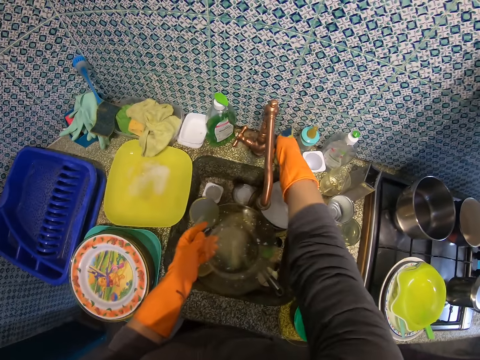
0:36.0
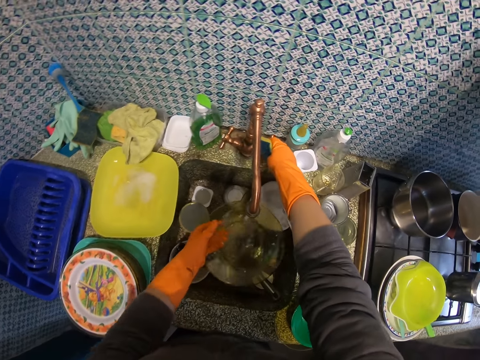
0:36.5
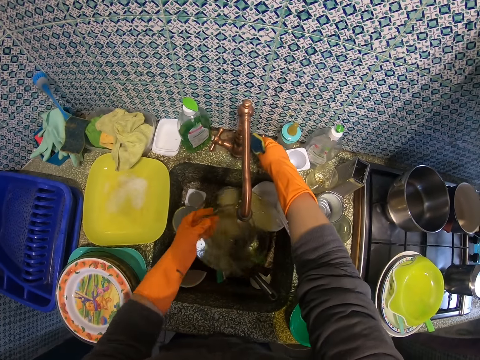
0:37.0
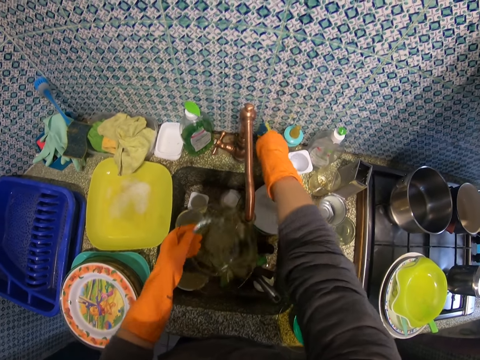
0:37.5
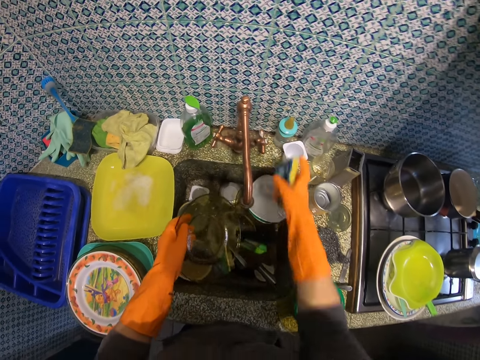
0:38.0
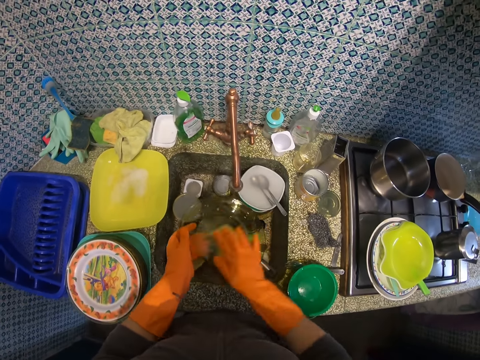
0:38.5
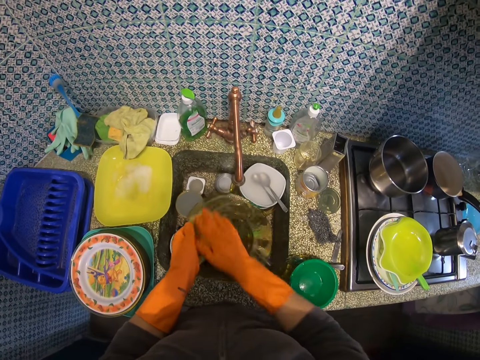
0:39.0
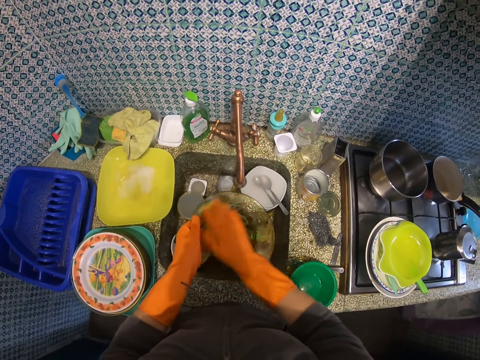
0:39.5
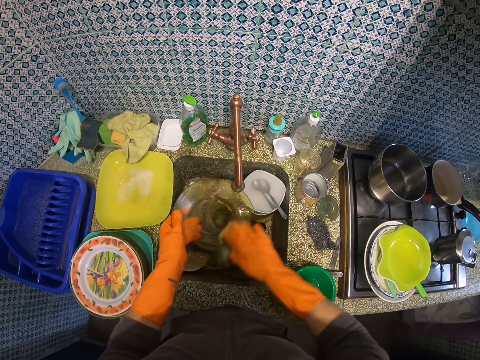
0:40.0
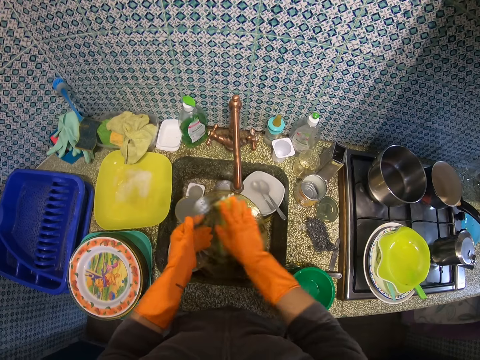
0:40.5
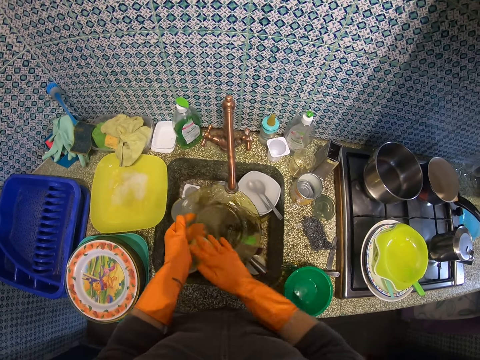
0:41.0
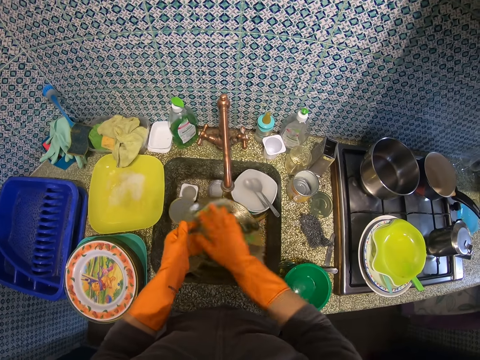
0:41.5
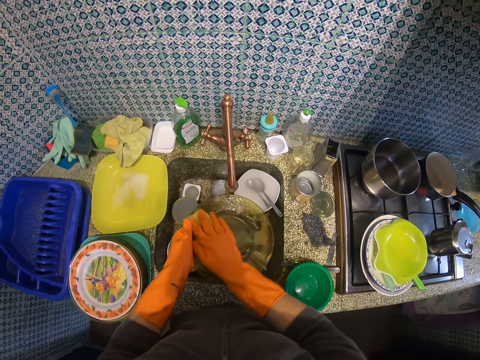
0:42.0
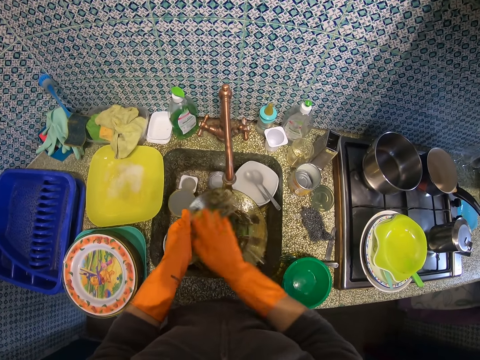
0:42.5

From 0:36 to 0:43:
The camera wearer opens the tap water. They pass the plate across the running water. They close the tap water. They wash the inside of the plate.

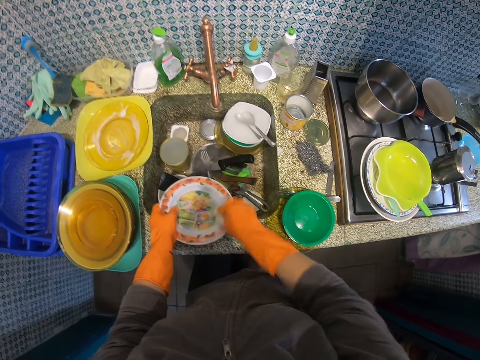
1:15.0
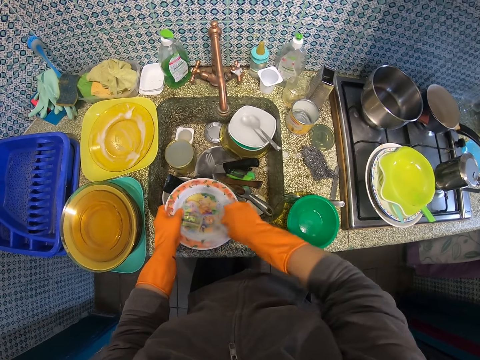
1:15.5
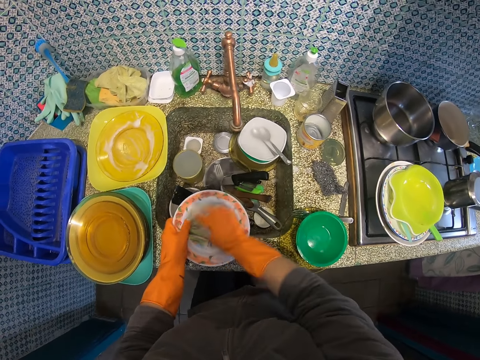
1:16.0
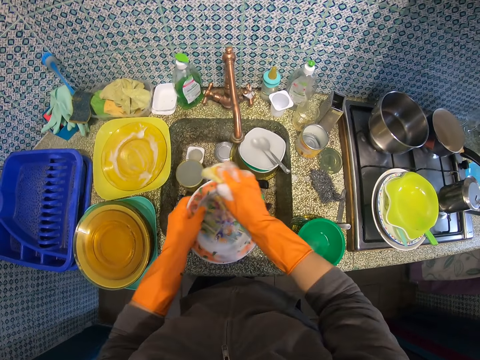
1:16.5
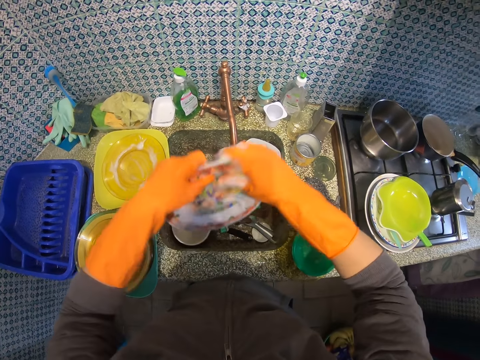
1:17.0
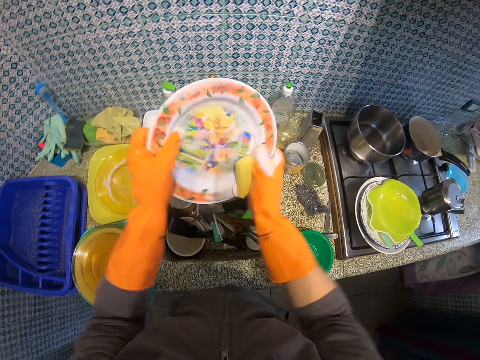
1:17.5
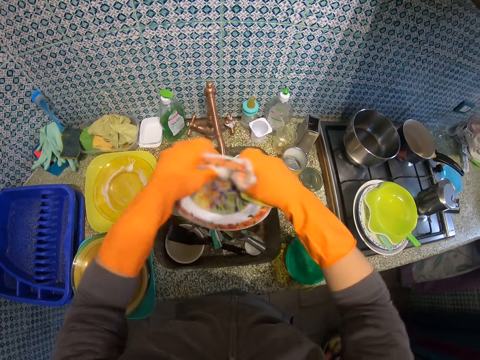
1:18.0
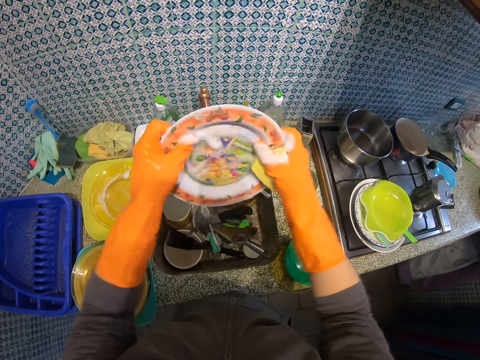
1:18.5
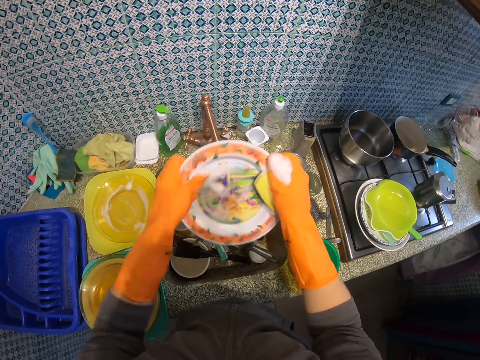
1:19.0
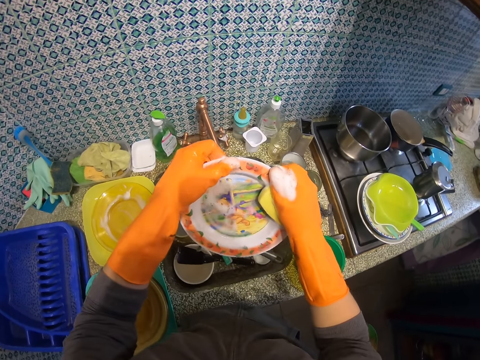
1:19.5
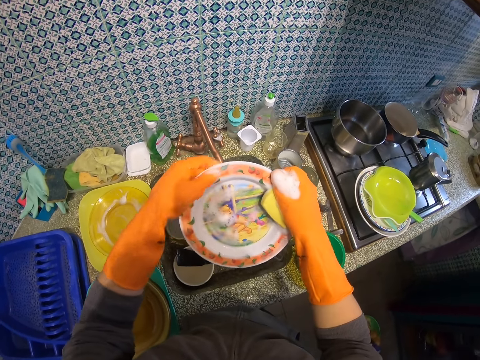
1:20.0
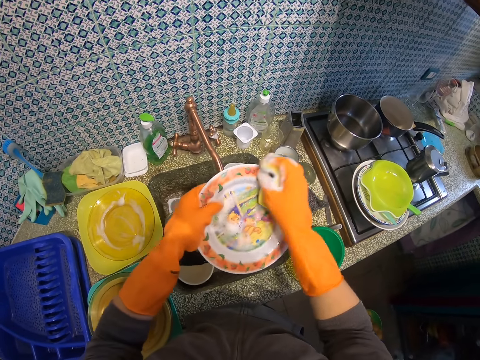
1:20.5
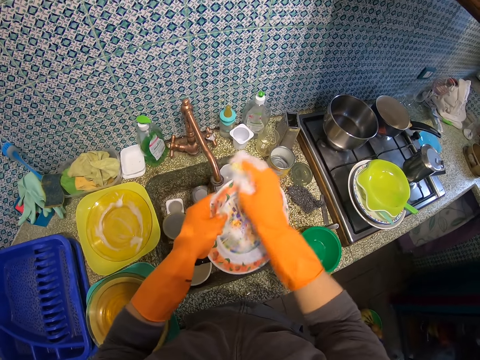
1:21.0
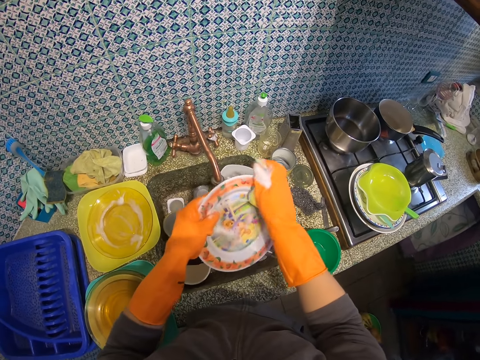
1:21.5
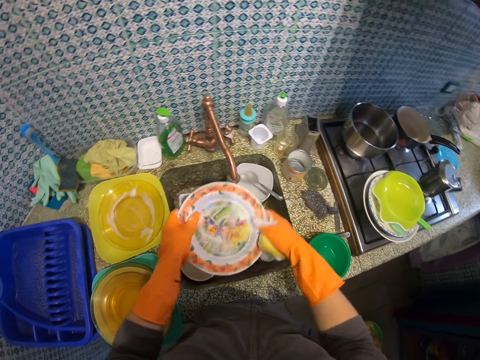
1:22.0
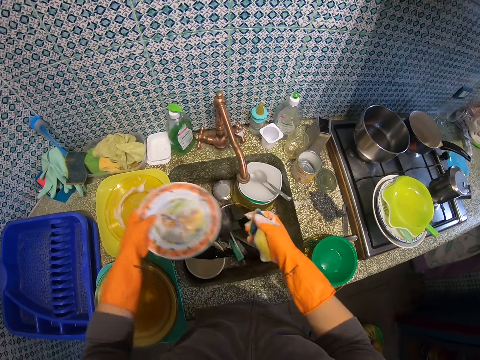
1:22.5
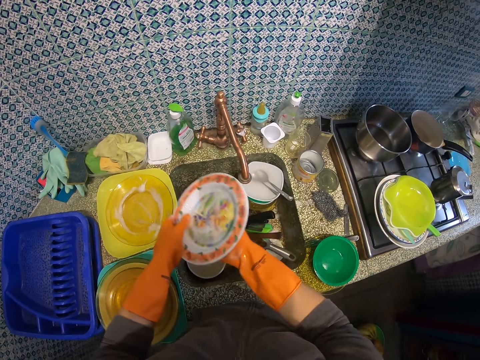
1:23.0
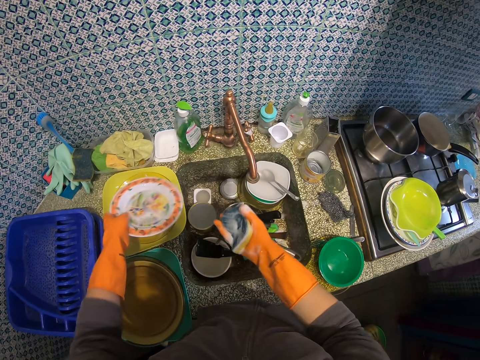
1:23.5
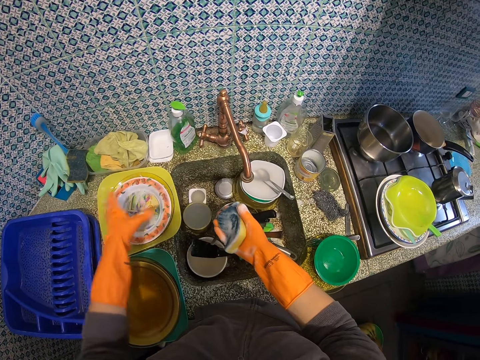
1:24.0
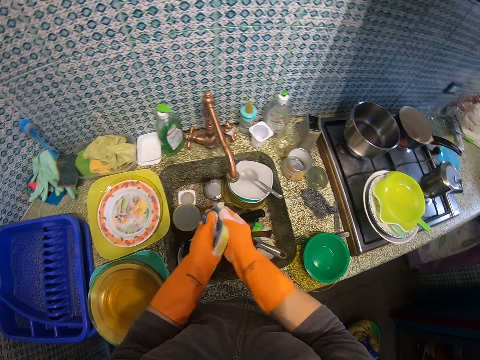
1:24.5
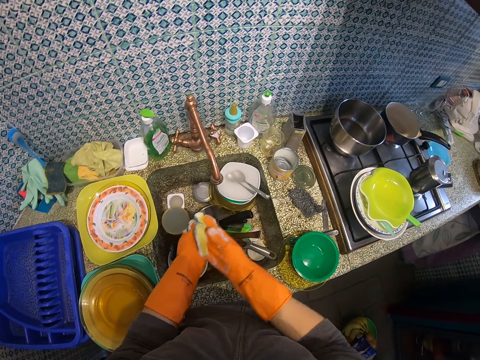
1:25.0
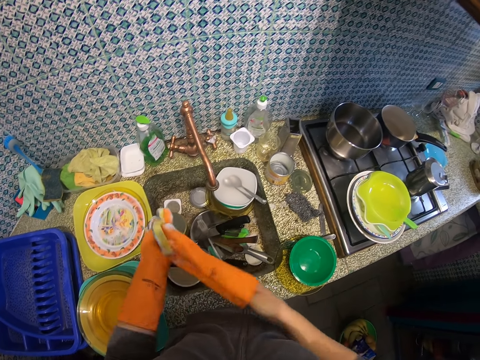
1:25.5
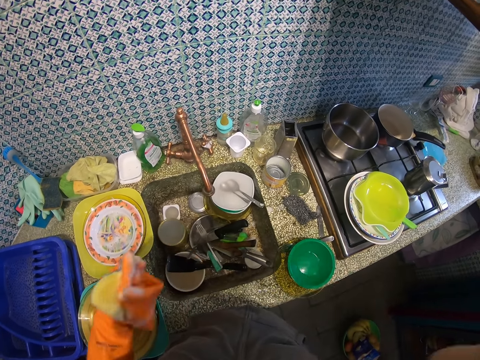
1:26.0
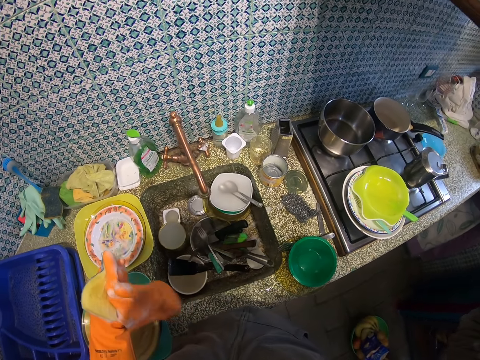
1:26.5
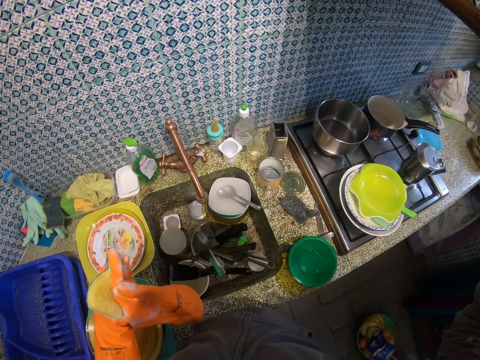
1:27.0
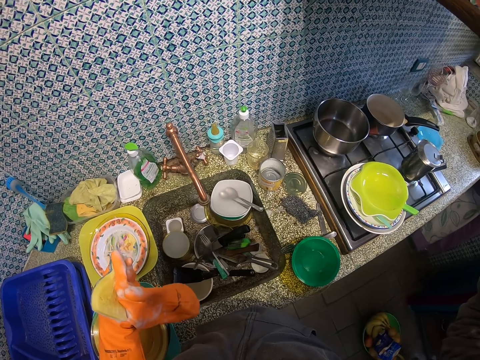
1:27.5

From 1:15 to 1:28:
The camera wearer takes the plate from the sink. He washes the sides and back of the plate. He inspects the plate with his left hand. He washes the inside of the plate. He washes the back of the plate. He puts the plate on top of the other plate on the counter top. He removes the kitchen glove from his right hand. He holds the removed glove with his left hand. He does something.
